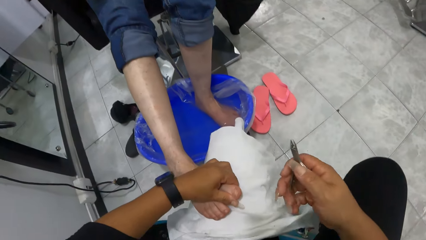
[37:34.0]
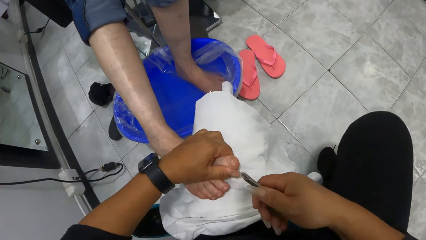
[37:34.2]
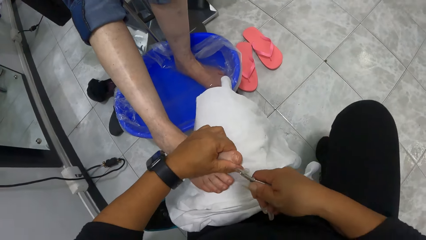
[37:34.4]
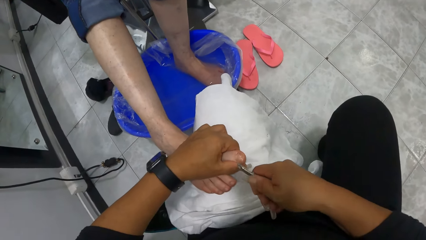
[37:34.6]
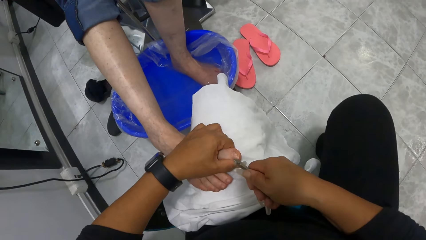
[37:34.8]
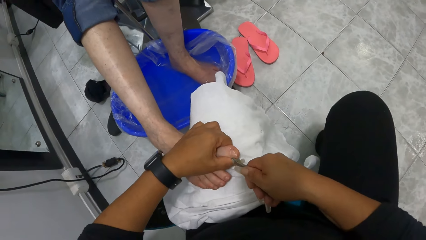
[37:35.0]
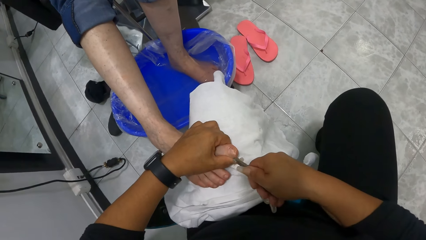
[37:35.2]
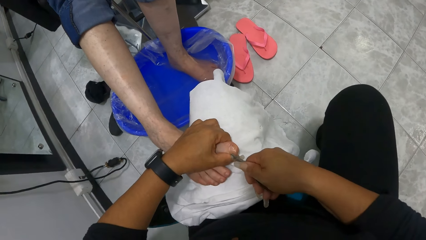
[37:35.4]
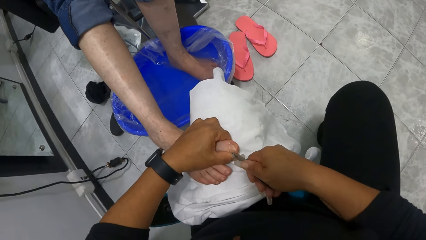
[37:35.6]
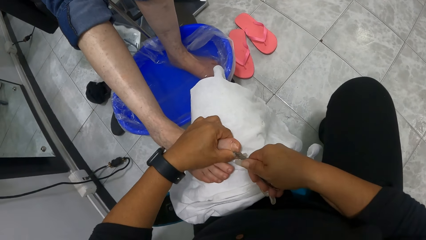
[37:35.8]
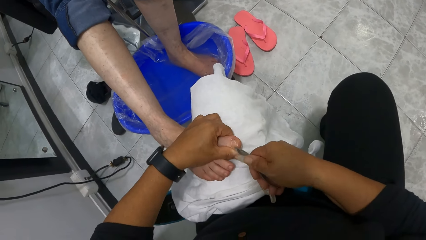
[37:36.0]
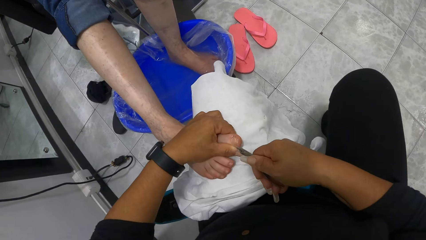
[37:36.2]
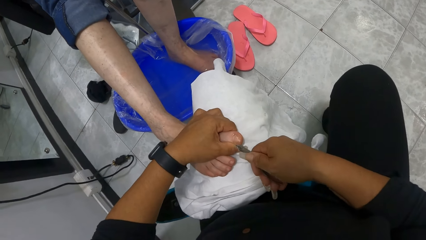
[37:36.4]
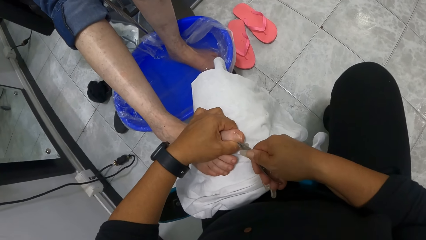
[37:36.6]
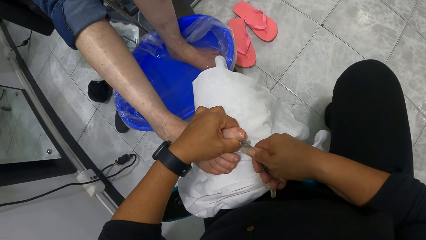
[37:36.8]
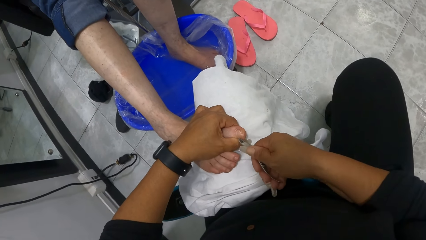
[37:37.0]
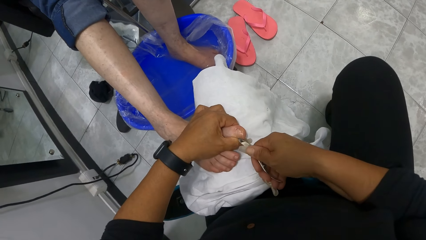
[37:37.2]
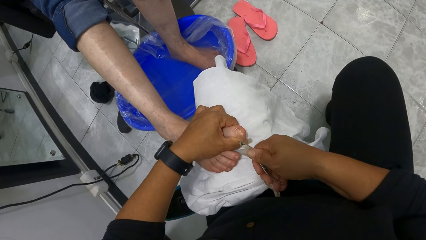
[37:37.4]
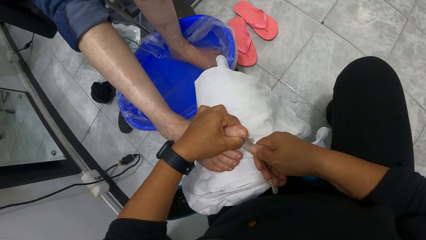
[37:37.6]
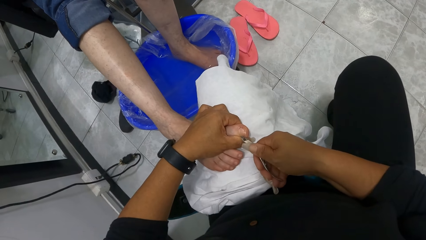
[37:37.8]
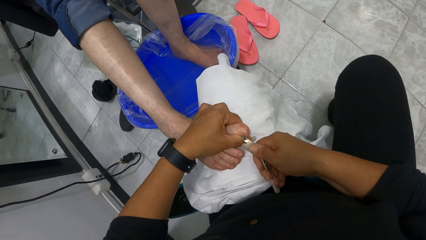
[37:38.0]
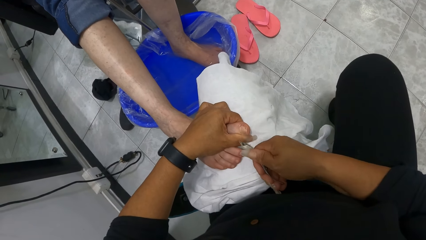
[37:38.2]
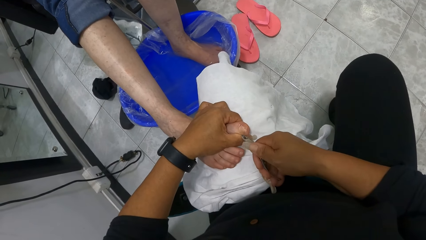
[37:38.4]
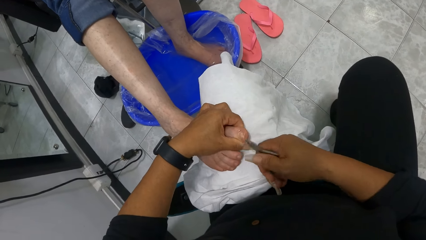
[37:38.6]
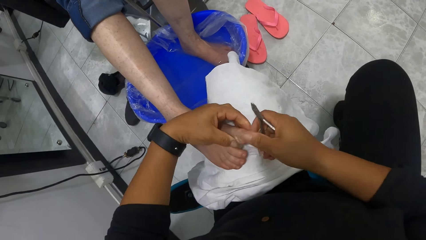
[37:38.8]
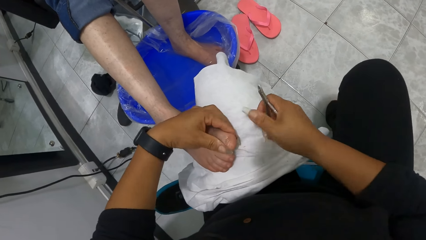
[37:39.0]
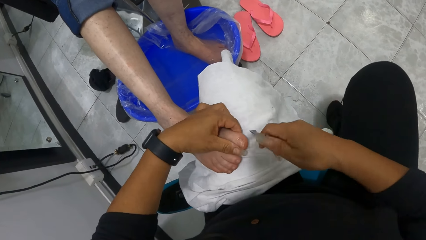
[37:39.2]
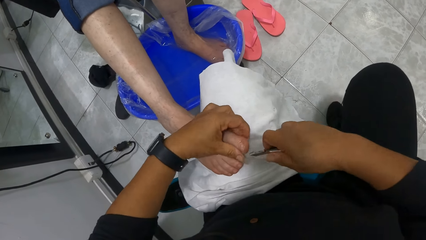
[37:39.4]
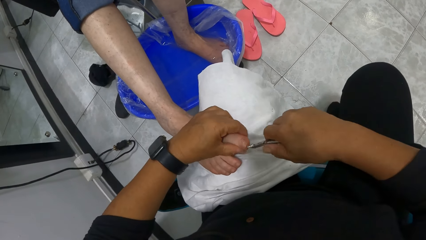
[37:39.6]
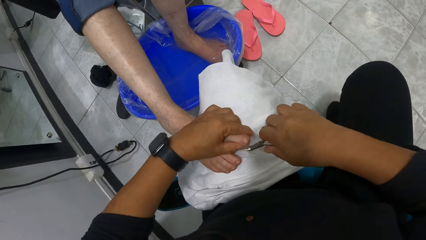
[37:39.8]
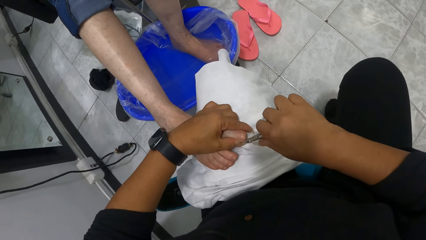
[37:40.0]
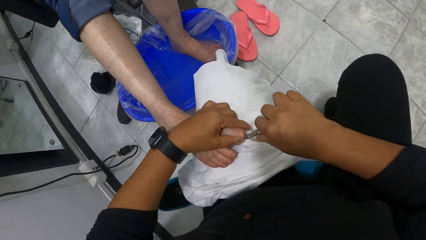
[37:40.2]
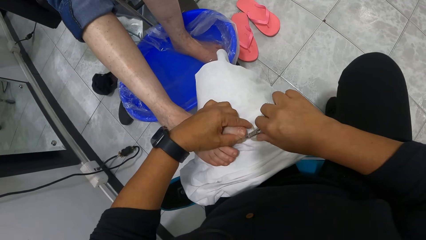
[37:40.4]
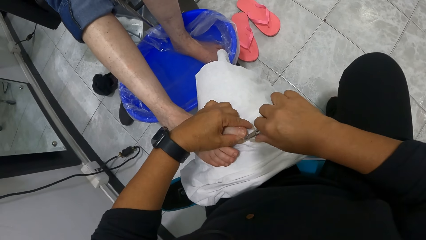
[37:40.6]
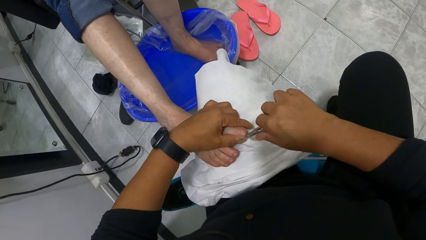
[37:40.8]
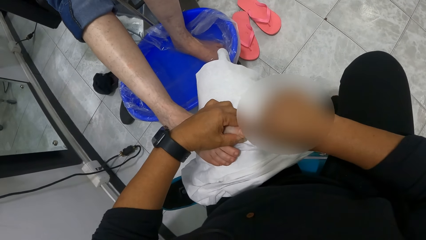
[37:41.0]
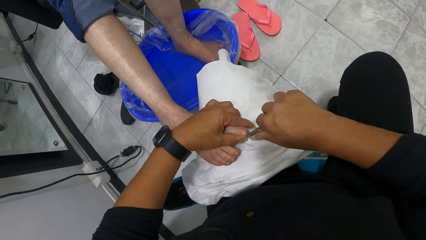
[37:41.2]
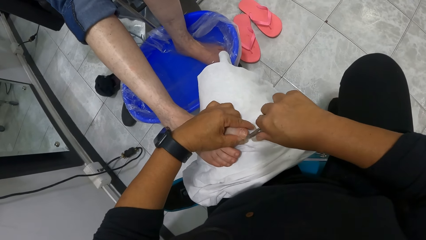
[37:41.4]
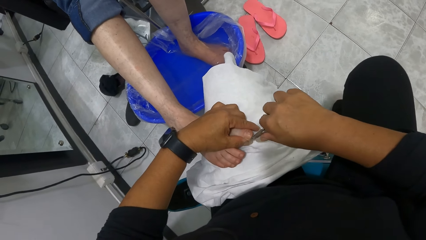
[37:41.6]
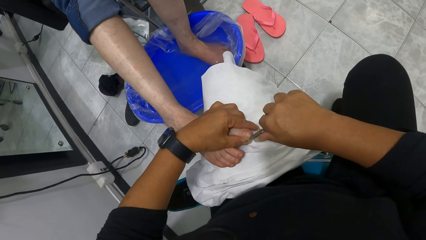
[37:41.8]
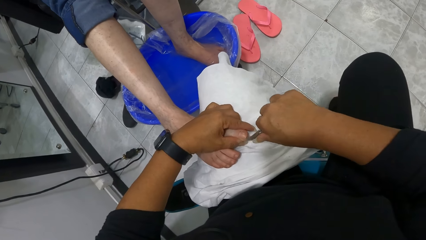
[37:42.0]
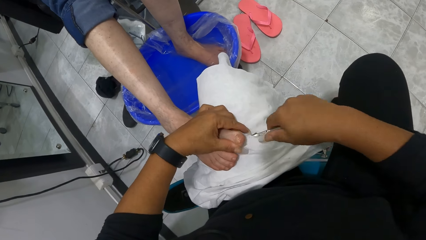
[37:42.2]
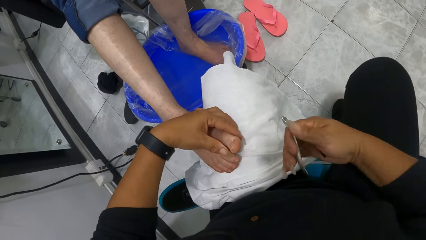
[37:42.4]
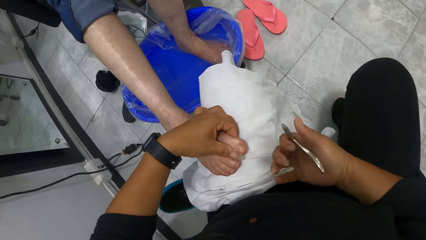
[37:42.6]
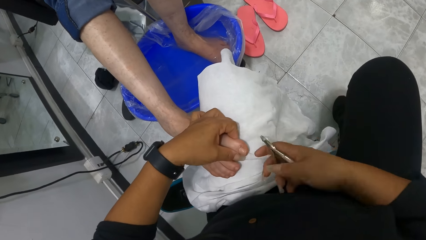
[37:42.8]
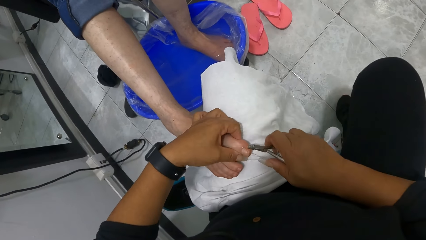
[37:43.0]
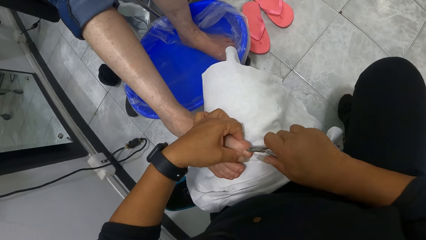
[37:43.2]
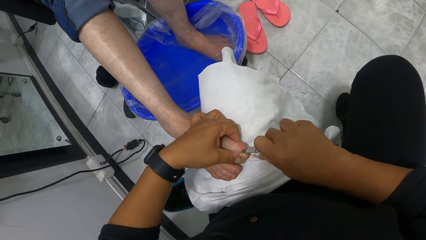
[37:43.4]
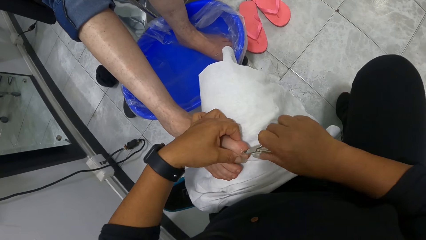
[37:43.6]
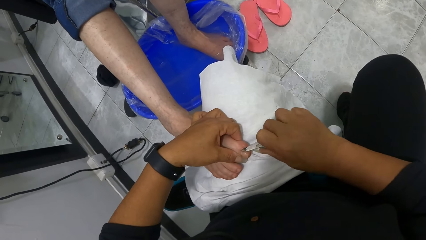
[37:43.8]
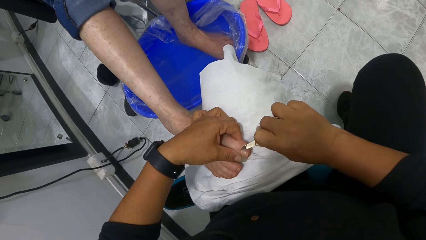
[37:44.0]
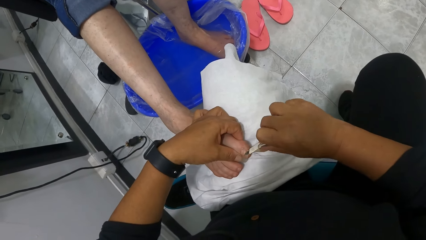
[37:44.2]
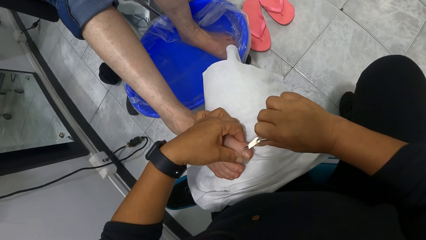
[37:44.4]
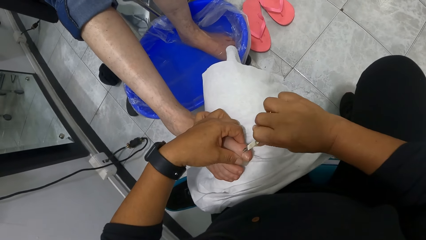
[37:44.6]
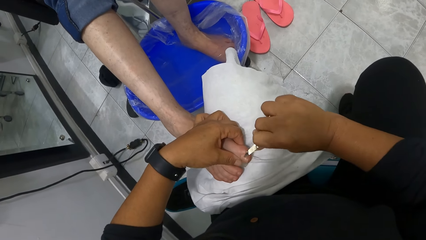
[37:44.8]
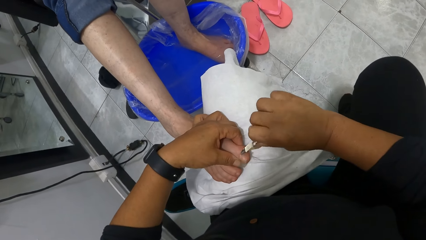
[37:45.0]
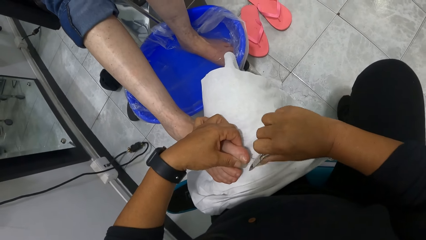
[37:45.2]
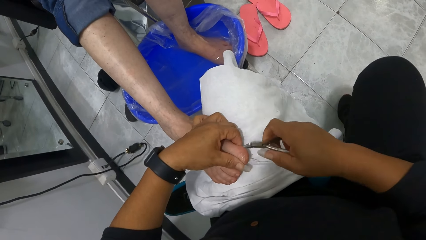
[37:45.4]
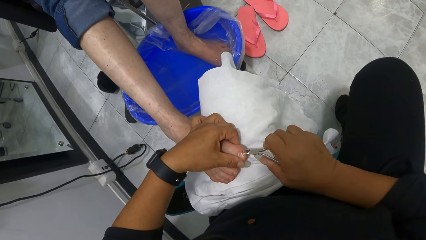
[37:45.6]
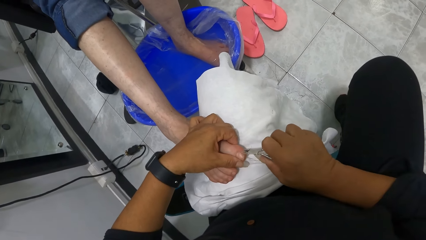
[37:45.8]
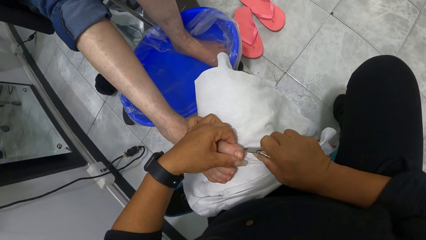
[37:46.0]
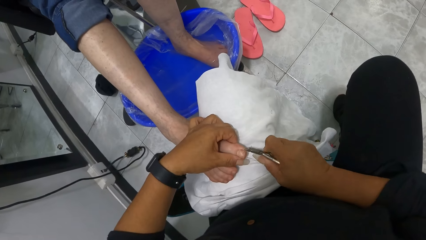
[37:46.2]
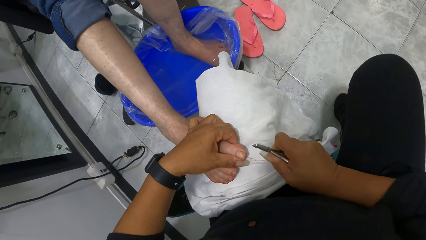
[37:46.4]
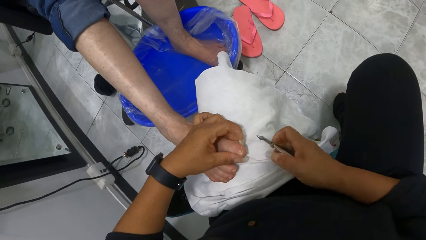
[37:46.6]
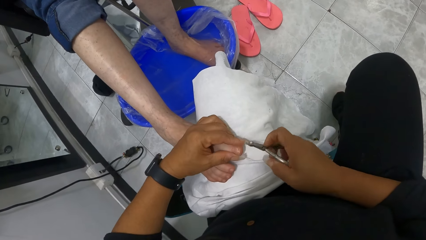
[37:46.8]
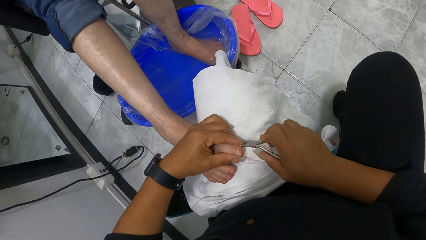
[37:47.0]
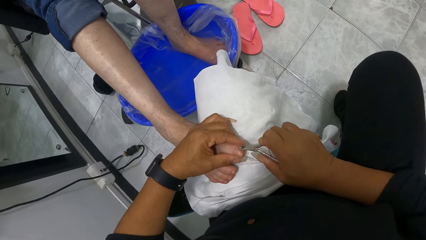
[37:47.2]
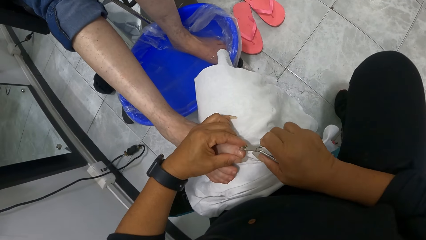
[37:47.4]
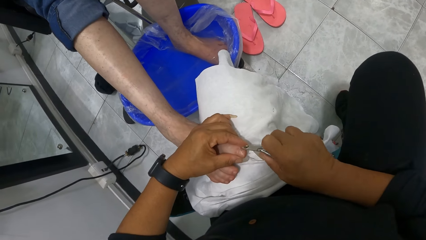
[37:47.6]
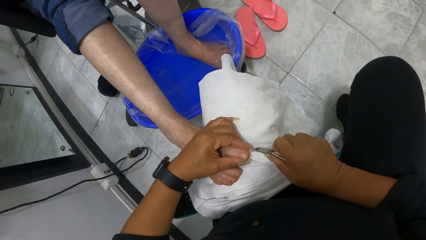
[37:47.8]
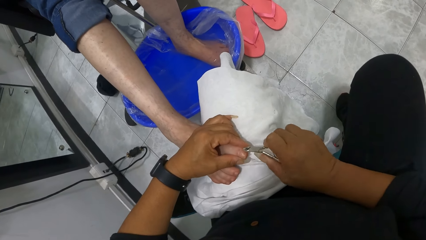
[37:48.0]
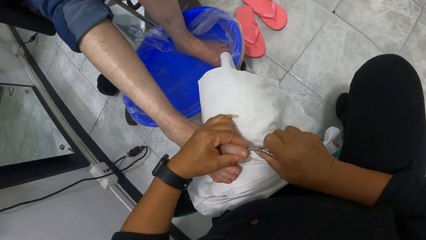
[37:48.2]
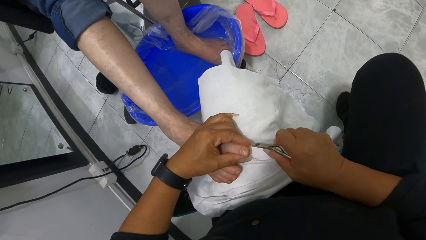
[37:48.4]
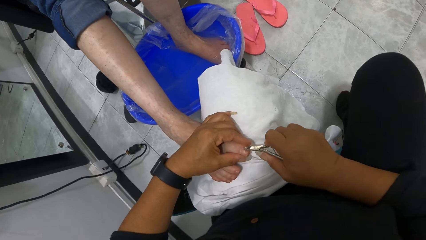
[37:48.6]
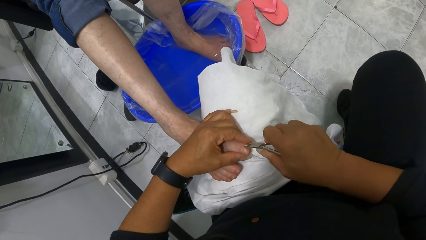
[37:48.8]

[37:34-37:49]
The camera wearer removes cuticles on the woman's right foot with the cuticle trimmer in her right hand. She touches the nail on the woman's right foot with her right hand. She removes cuticles on the woman's right foot with the cuticle trimmer in her right hand. She adjusts the cuticle trimmer in her right hand. She removes cuticles on the woman's right foot with the cuticle trimmer in her right hand.
